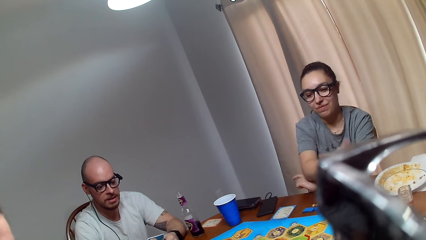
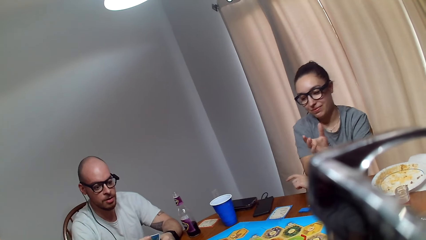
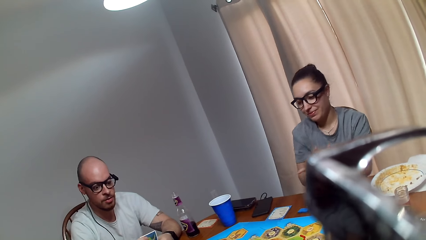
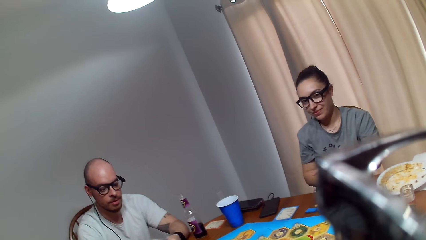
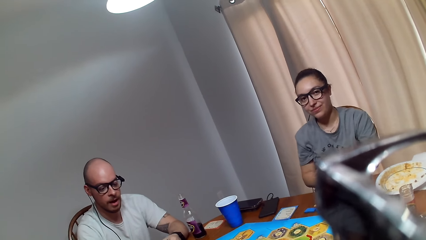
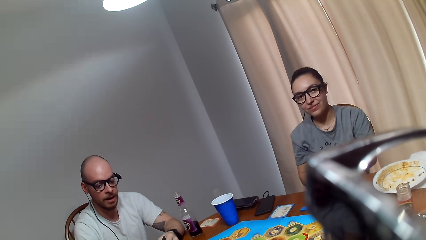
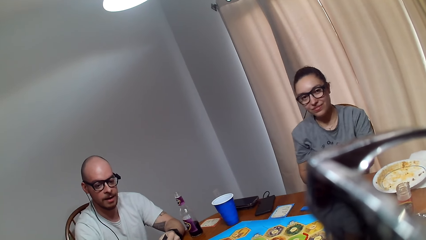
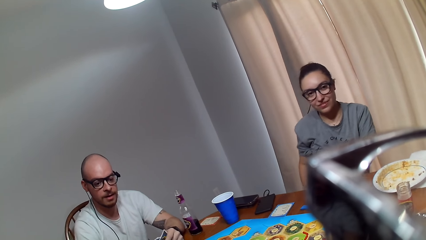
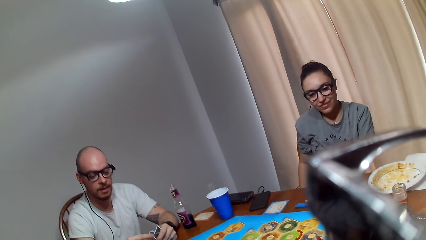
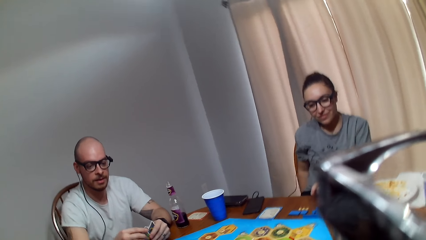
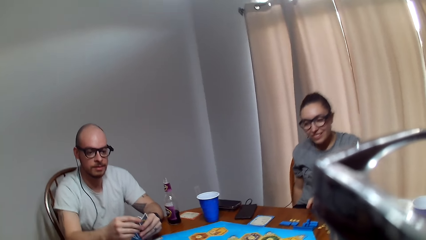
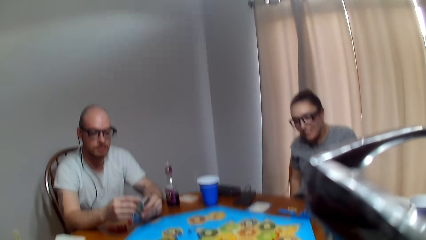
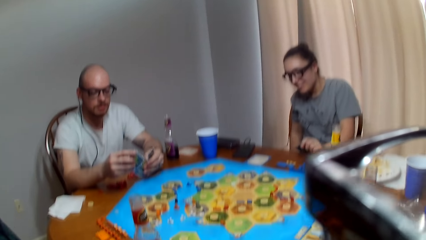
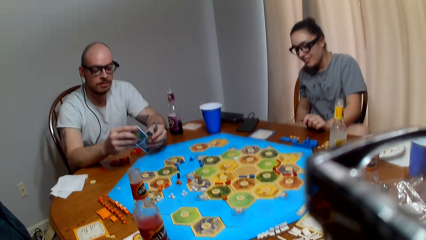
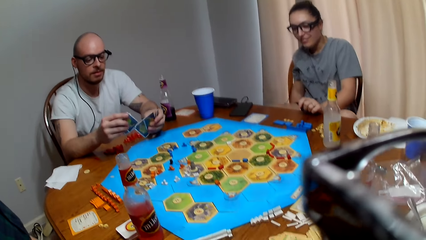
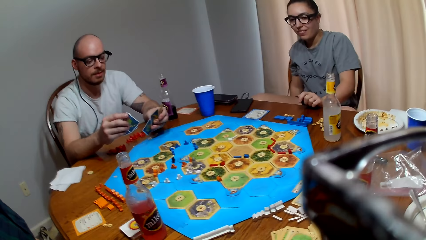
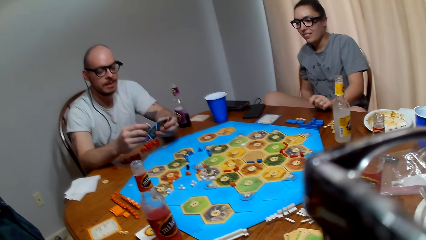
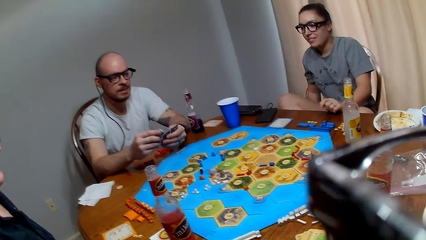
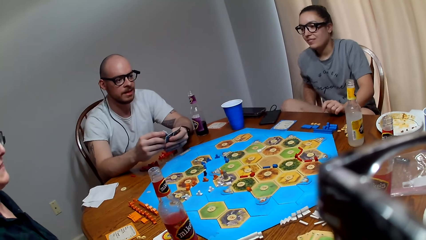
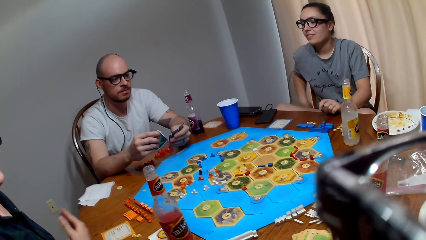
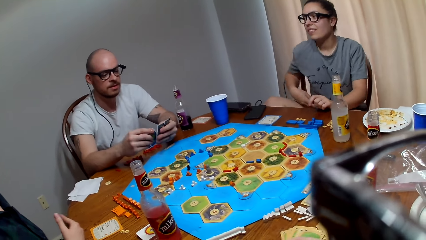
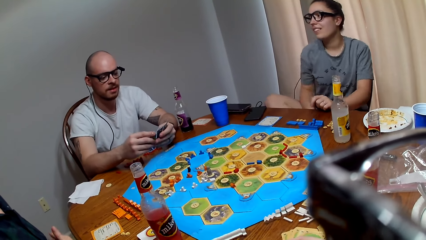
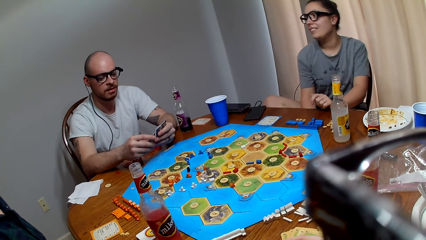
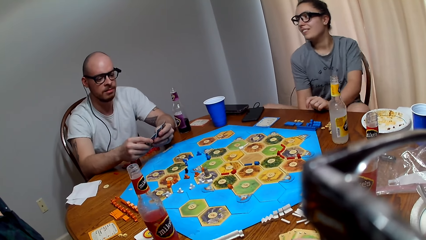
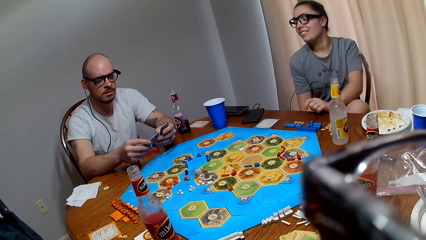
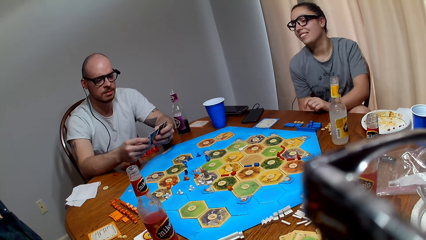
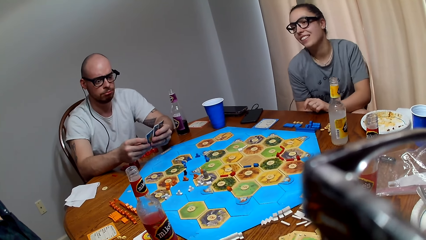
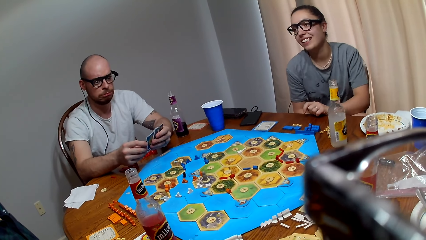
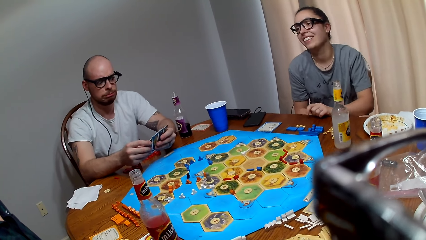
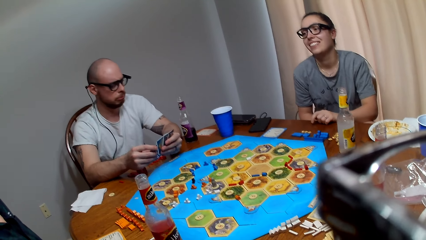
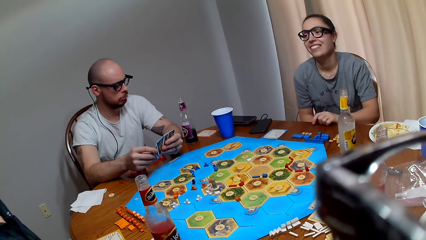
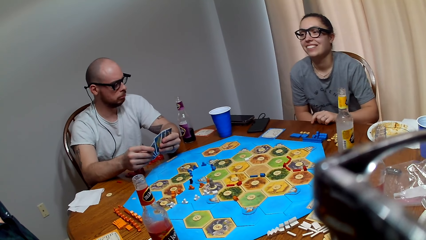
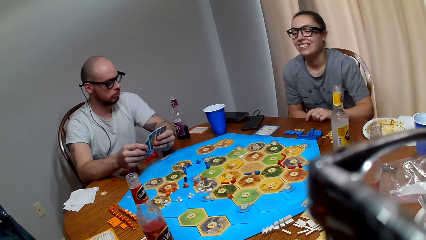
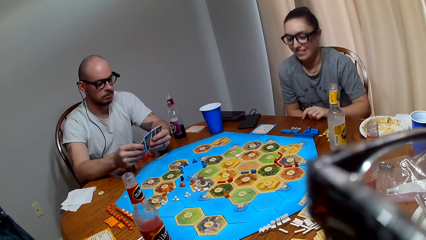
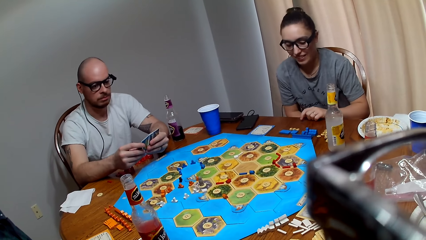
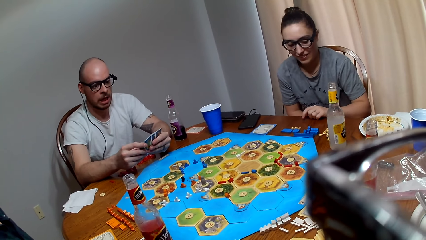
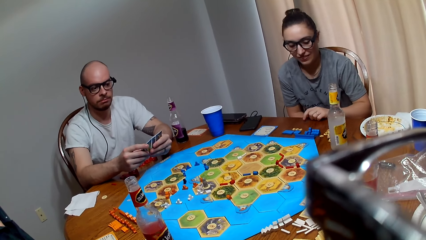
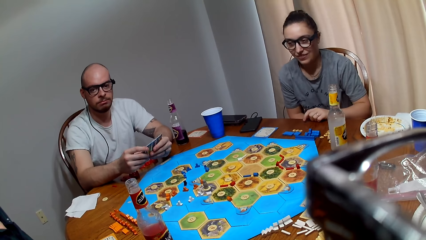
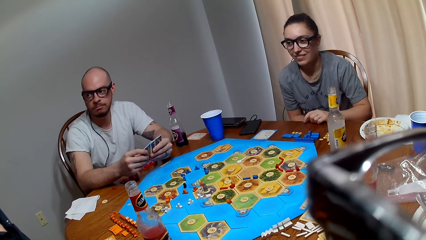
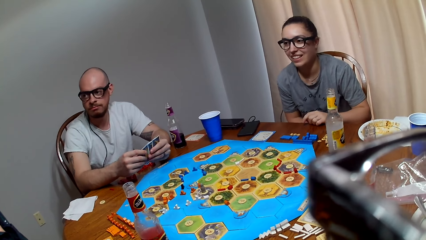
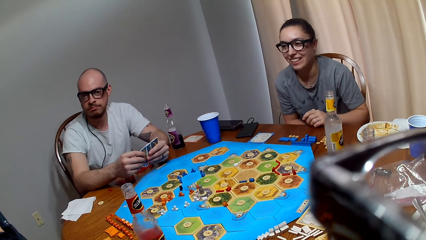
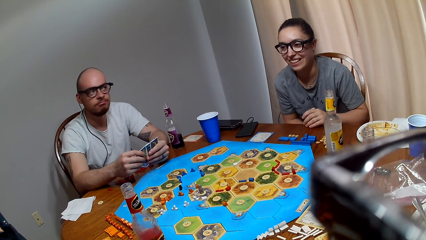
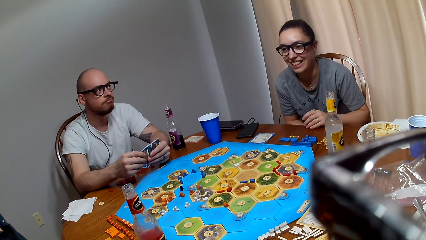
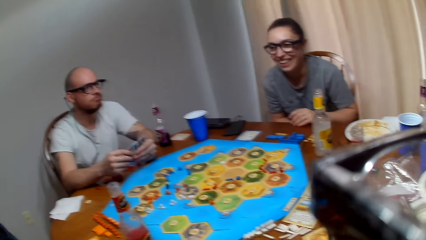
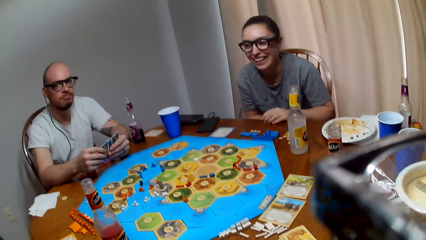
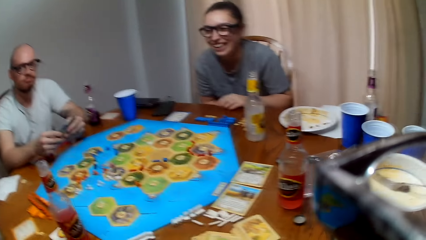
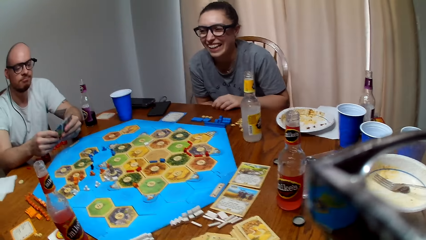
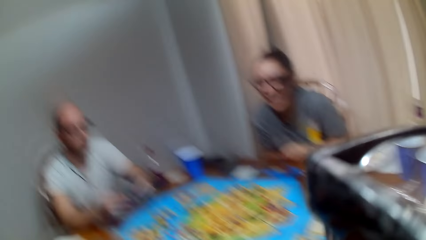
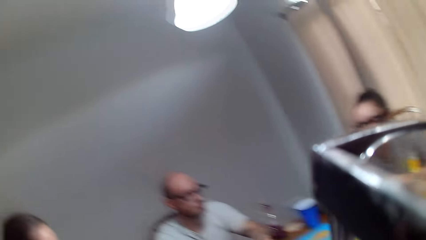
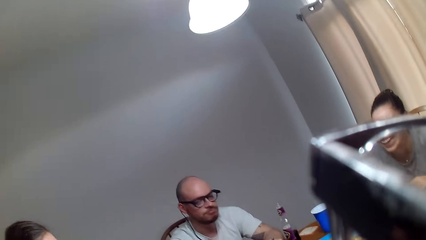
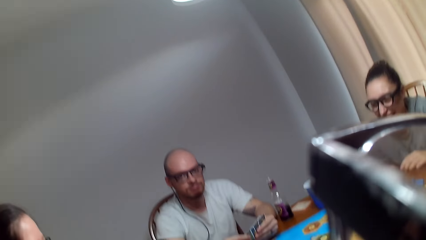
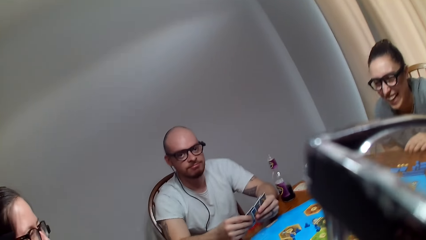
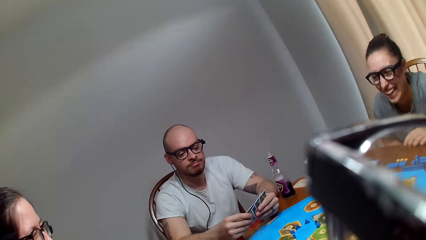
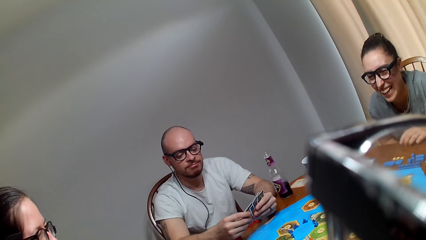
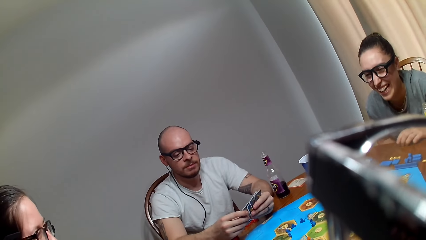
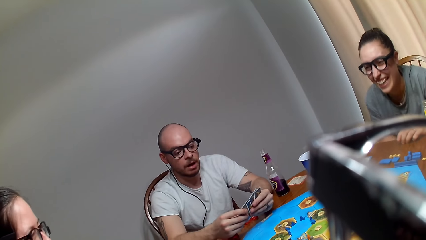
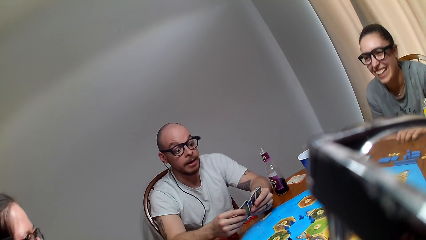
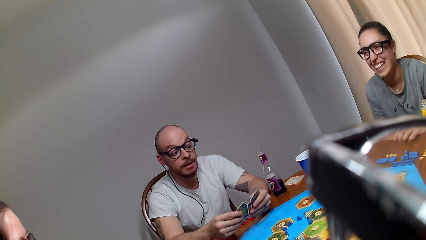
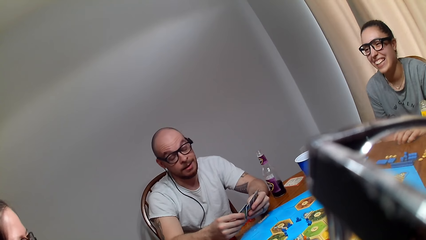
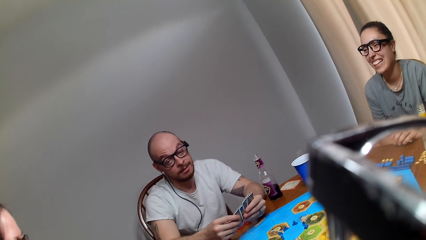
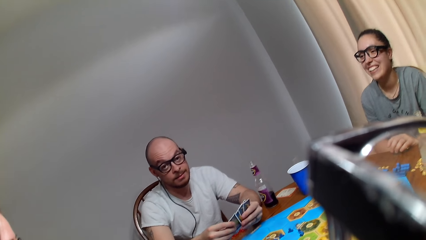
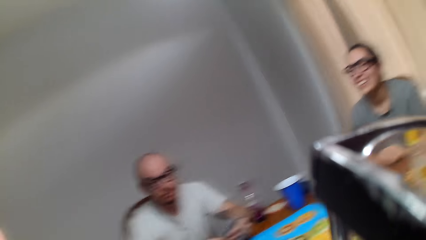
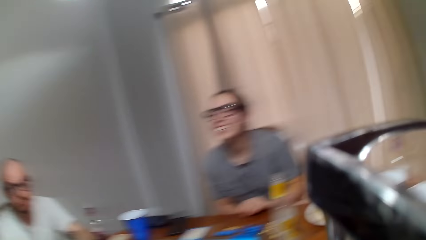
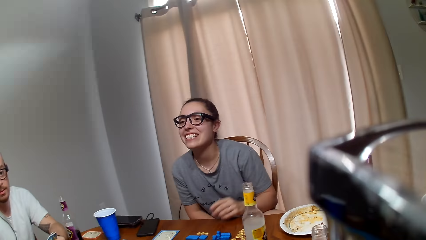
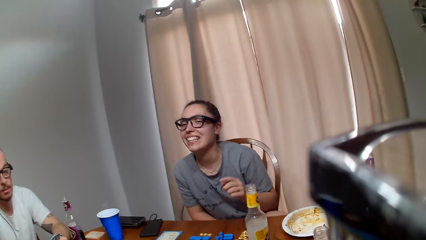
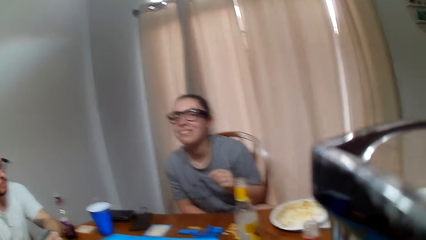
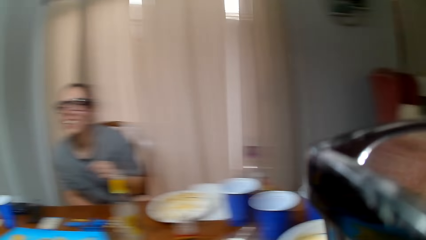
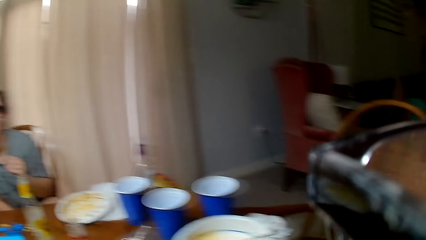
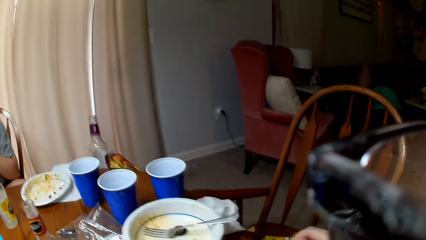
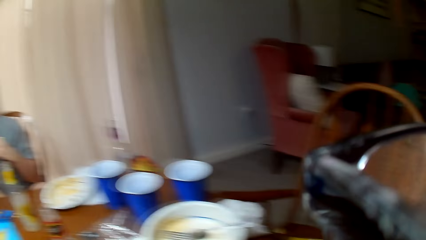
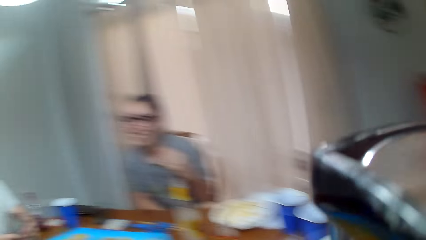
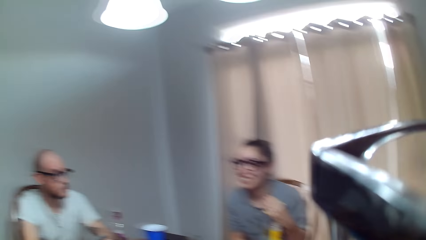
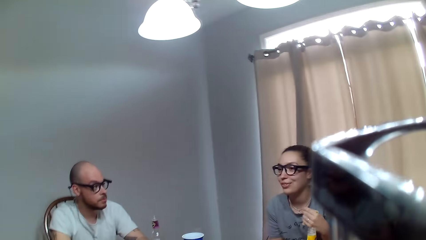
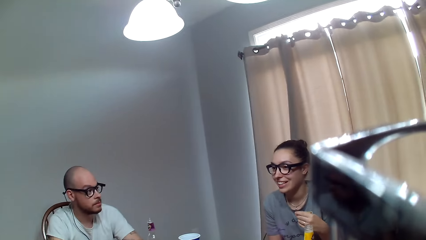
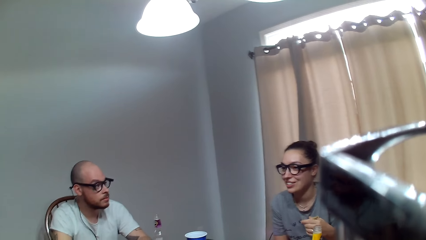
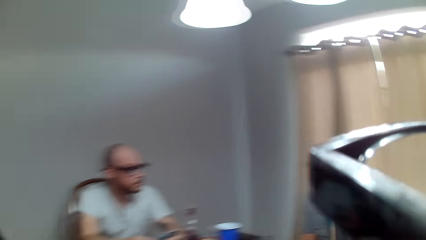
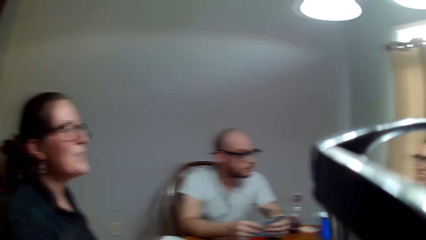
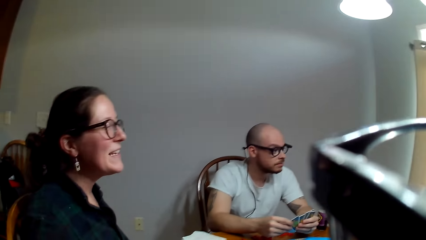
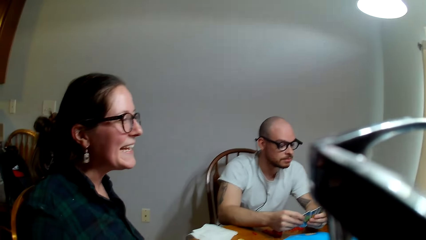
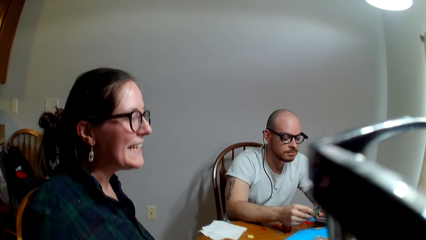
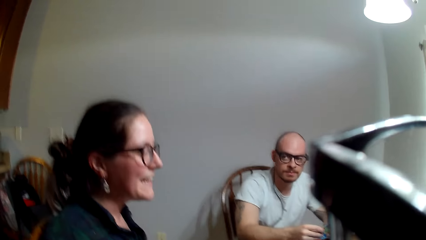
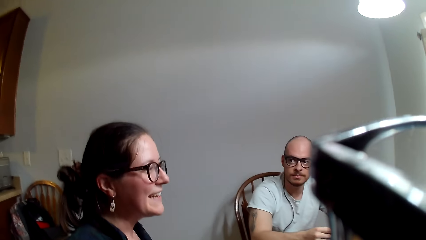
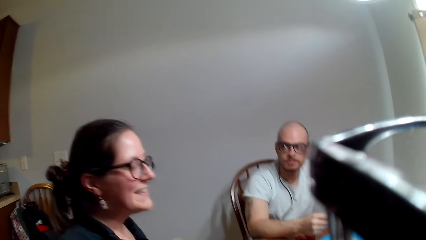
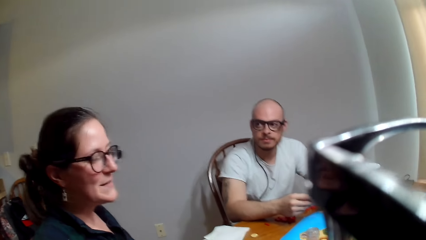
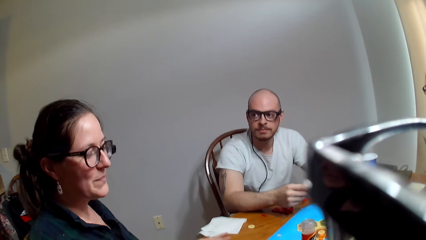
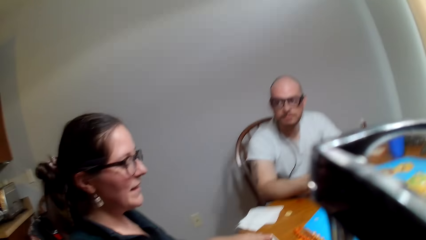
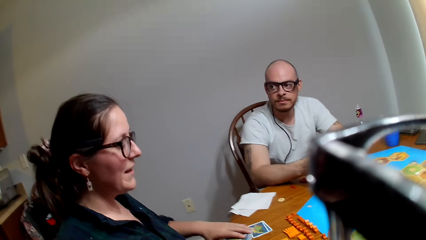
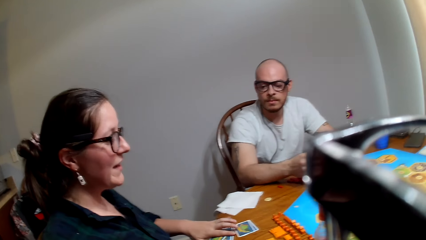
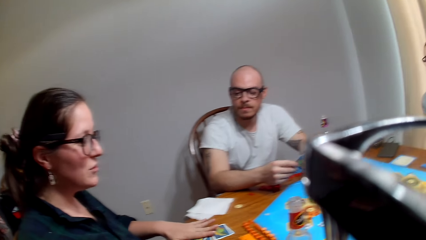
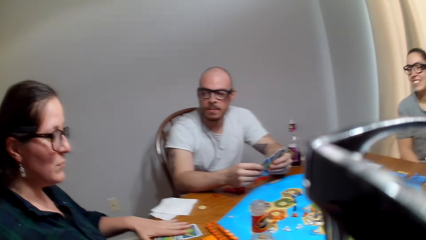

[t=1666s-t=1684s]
A woman places her beverage on the table. A man responds to the camera wearer. The camera wearer speaks. The man converses with the camera wearer. Another woman speaks to the camera wearer. The first woman adjusts her sitting position. The man arranges the cards. The camera wearer makes a sound. The man makes a sound. The camera wearer makes a sound. They talk to the man. The man responds to the camera wearer. The camera wearer asks a question. The first woman speaks to the other woman. The other woman talks to the first woman. The camera wearer speaks to the other woman. The other woman responds to the camera wearer.
